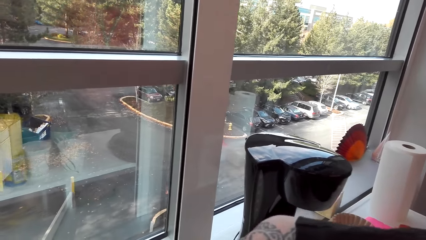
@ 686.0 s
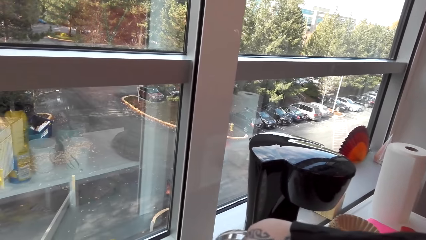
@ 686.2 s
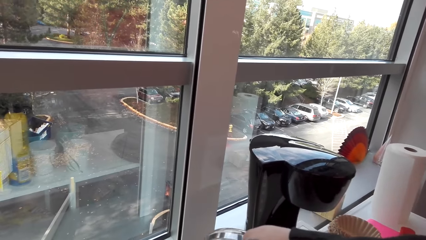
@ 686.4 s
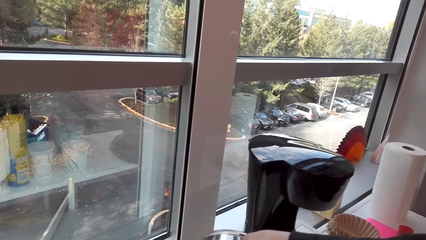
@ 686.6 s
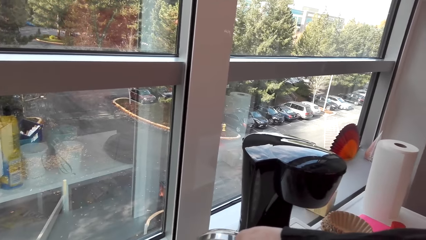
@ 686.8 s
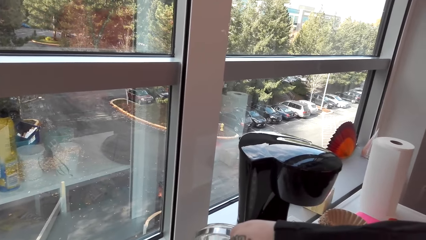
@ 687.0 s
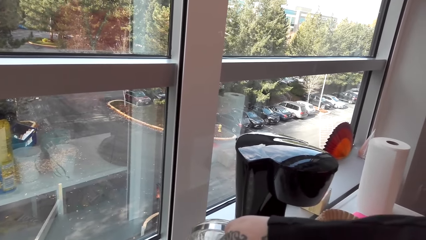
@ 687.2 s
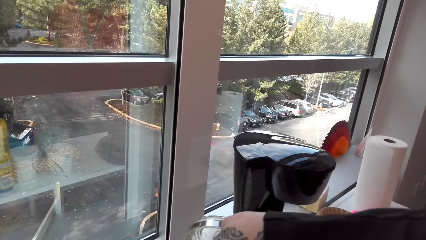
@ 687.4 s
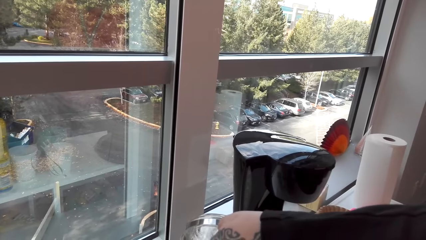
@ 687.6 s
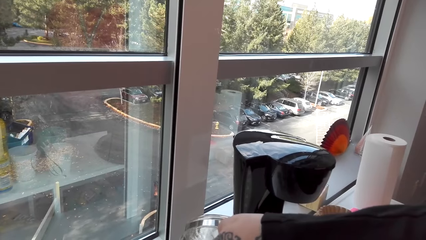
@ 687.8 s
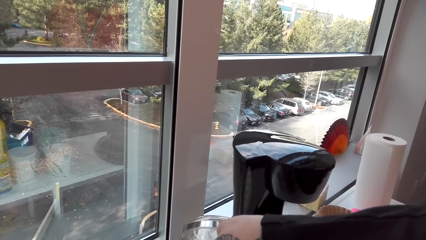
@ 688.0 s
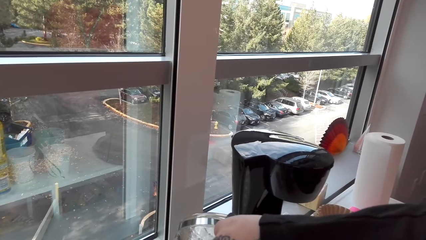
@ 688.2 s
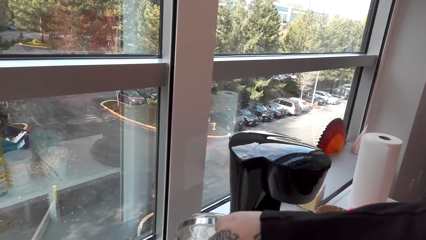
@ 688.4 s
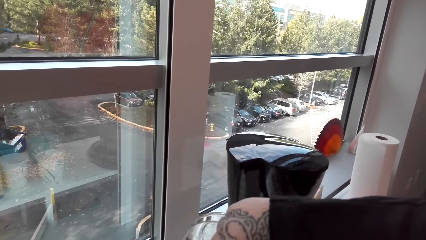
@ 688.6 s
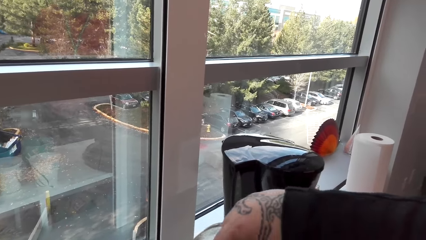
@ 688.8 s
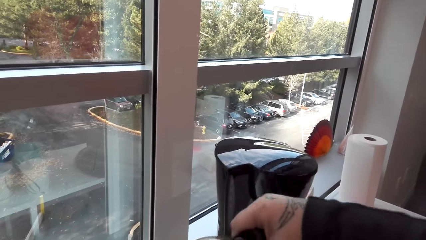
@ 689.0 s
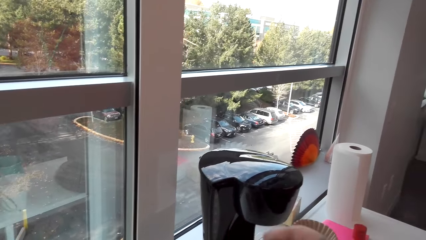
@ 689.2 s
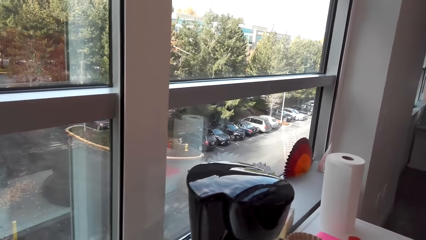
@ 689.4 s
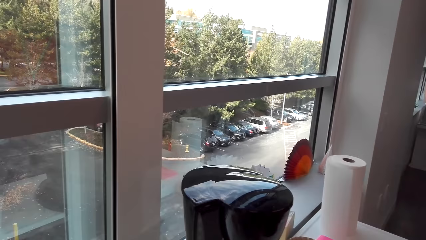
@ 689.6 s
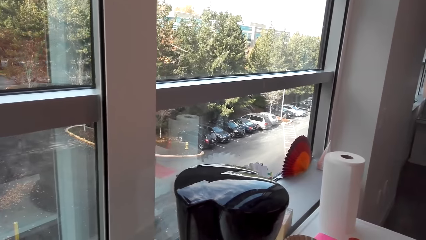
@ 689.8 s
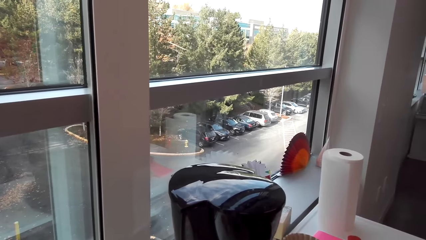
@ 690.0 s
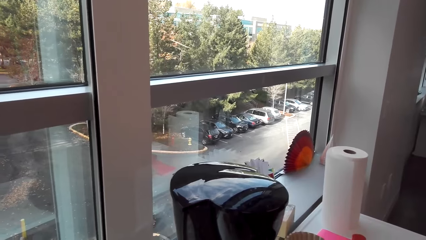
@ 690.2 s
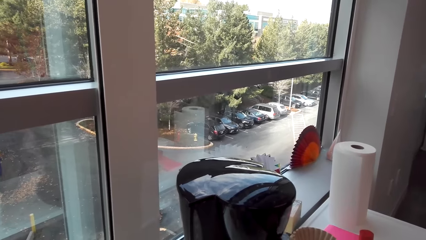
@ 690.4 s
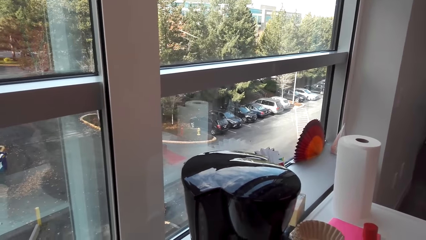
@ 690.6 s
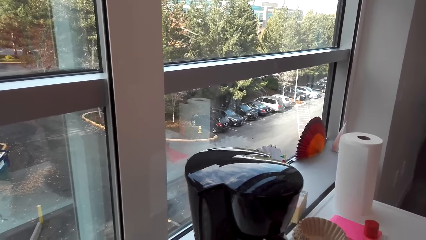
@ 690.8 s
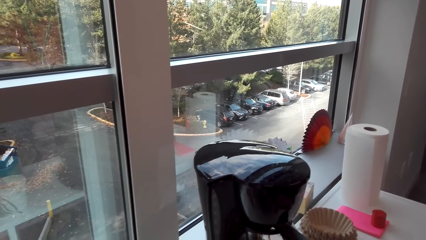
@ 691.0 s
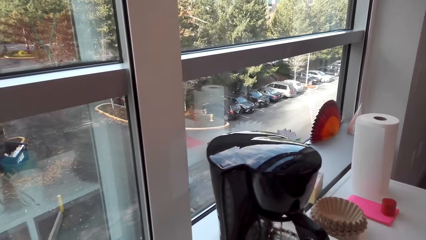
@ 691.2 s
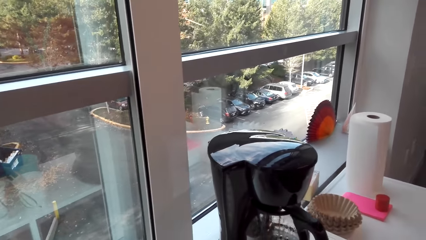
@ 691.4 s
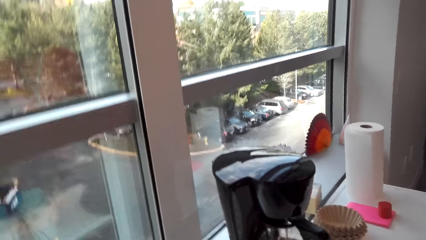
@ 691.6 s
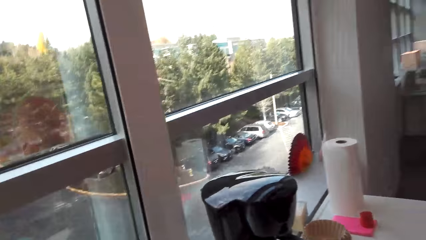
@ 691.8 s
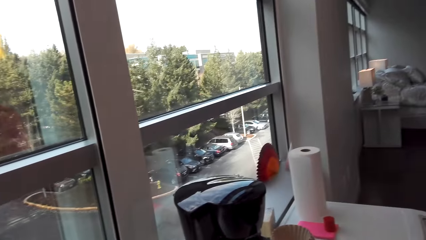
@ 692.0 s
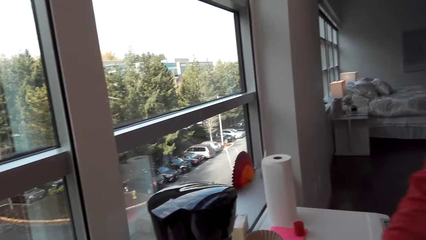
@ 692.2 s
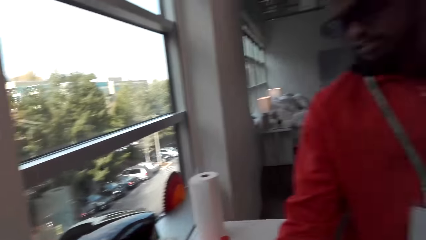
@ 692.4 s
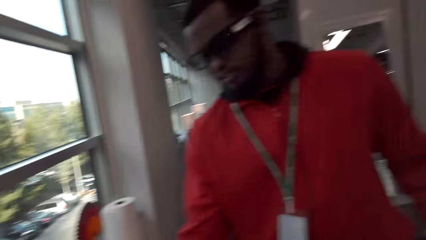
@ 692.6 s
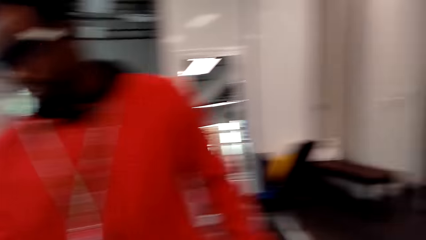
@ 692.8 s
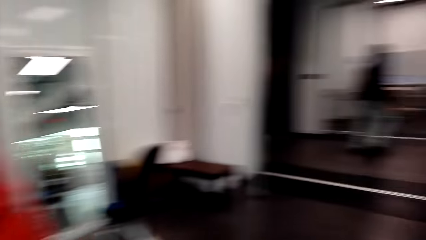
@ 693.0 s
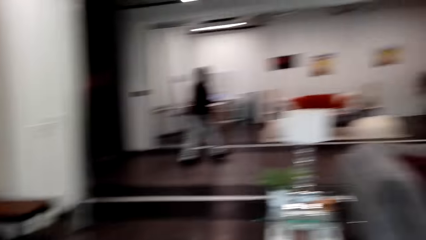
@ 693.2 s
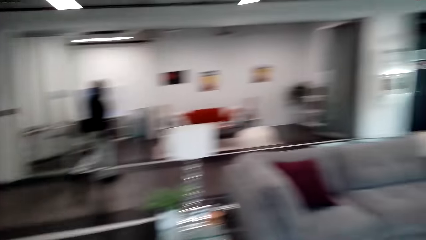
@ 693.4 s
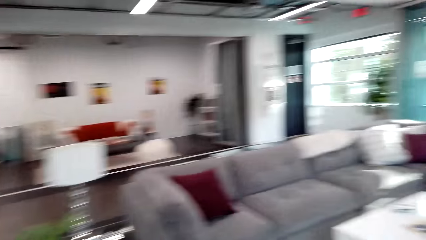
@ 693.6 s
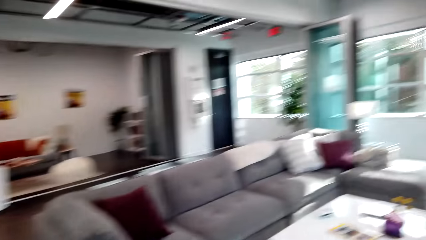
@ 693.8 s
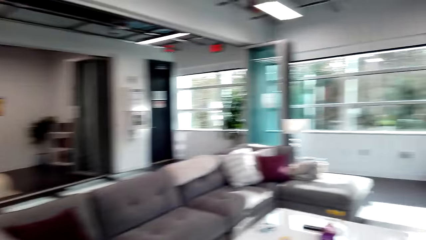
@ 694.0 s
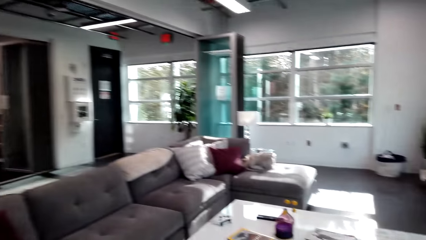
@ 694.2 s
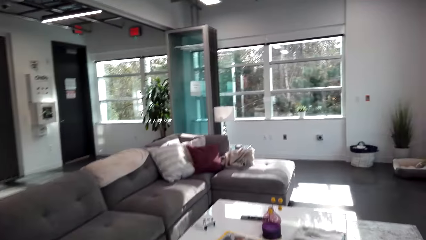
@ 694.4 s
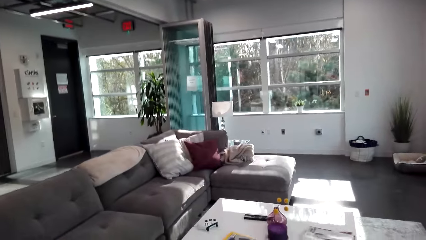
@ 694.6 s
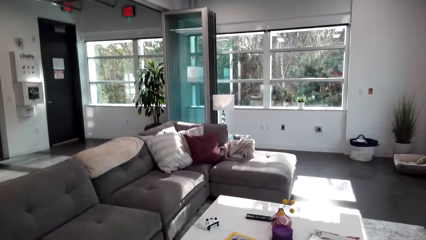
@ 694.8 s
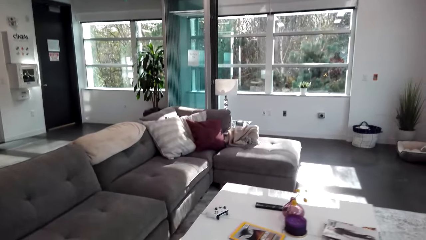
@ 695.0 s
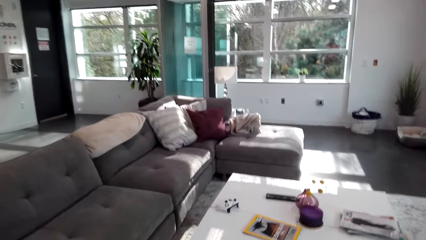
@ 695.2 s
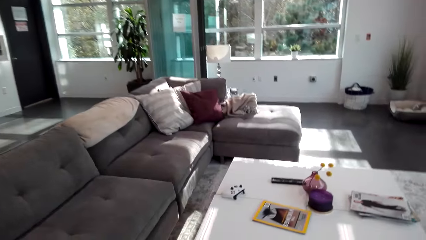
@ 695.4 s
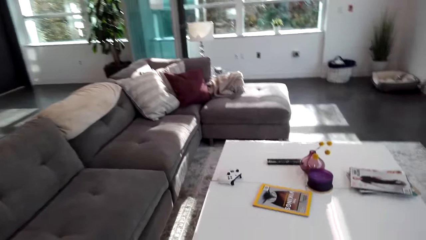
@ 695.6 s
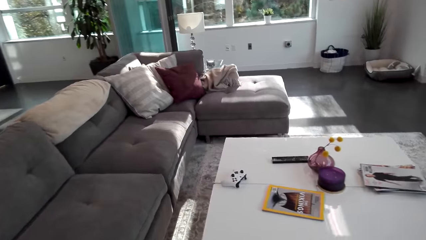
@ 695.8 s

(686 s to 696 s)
The camera wearer puts the jug in the coffee maker. They talk. The man talks. The camera wearer walks to the couch.

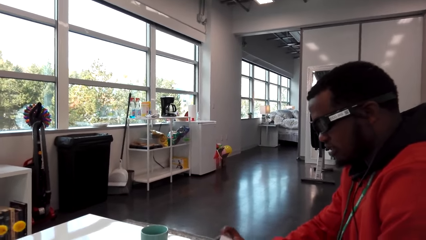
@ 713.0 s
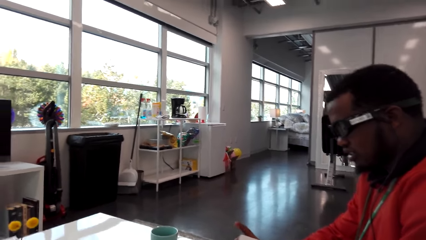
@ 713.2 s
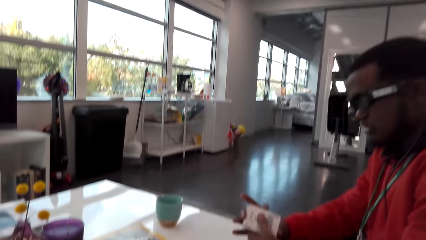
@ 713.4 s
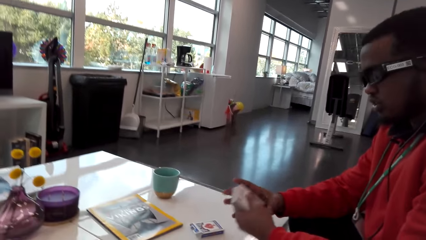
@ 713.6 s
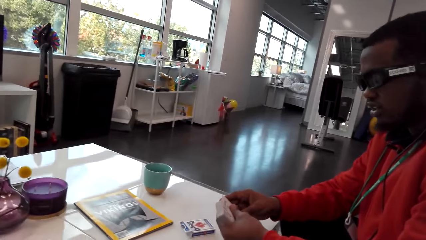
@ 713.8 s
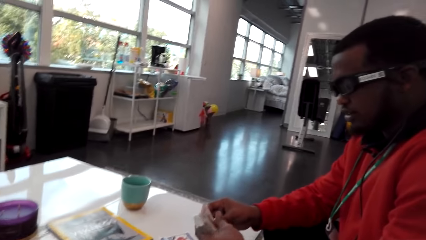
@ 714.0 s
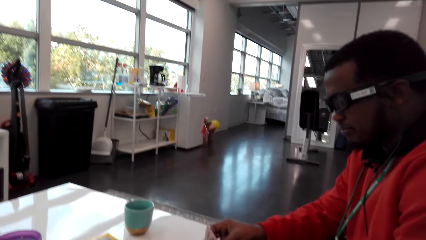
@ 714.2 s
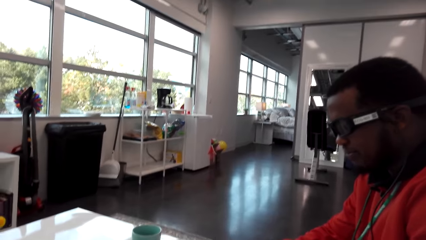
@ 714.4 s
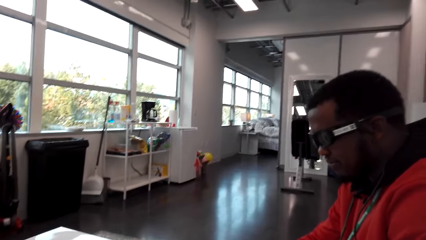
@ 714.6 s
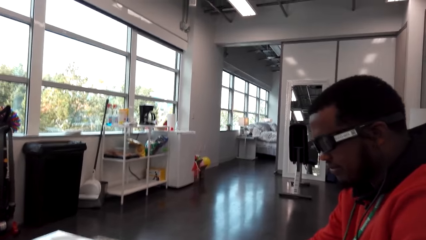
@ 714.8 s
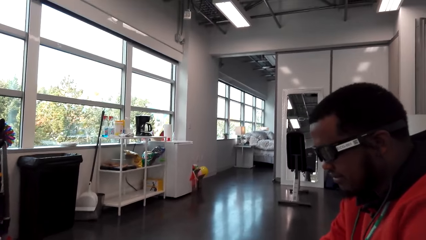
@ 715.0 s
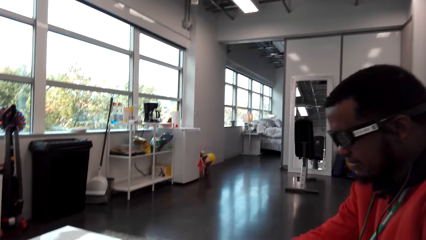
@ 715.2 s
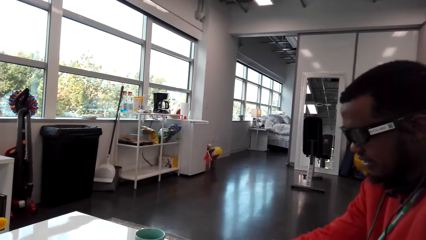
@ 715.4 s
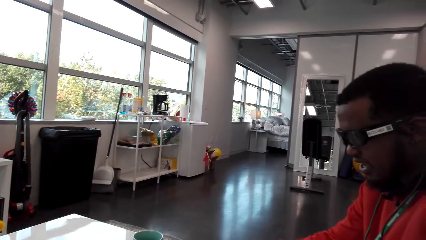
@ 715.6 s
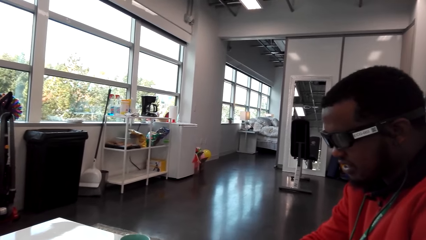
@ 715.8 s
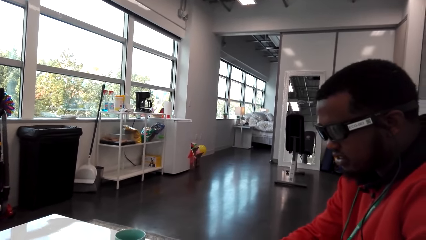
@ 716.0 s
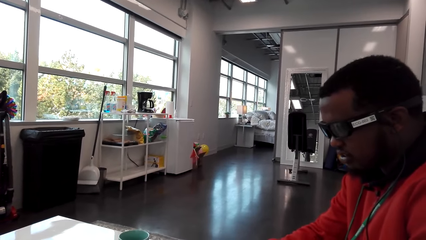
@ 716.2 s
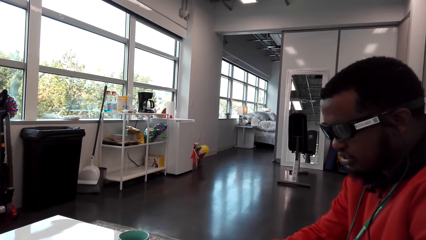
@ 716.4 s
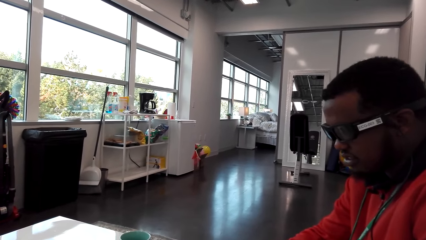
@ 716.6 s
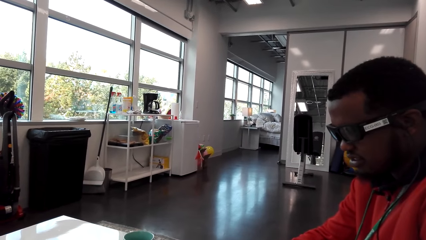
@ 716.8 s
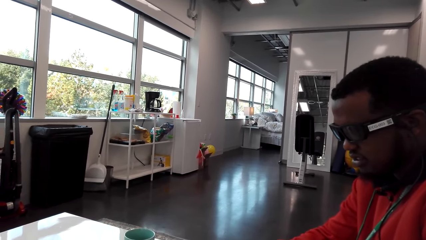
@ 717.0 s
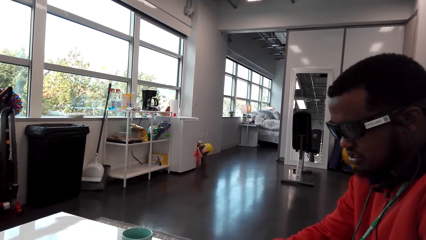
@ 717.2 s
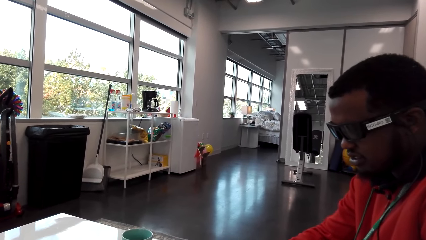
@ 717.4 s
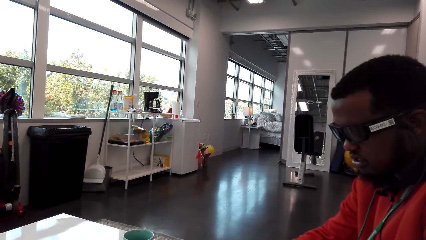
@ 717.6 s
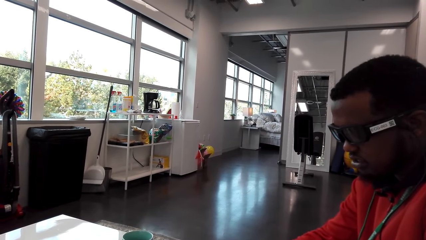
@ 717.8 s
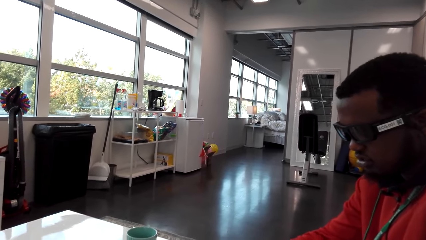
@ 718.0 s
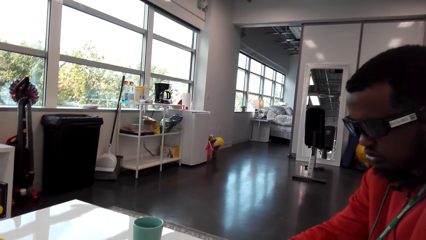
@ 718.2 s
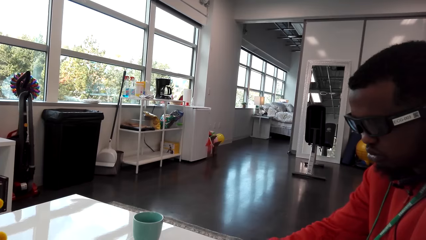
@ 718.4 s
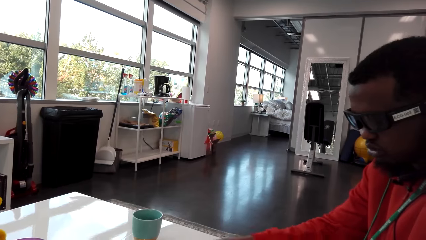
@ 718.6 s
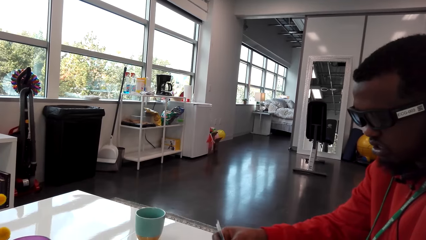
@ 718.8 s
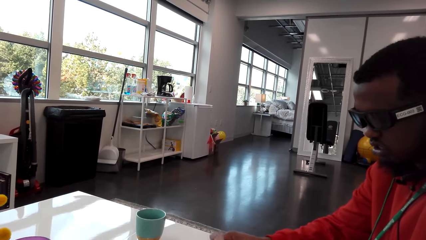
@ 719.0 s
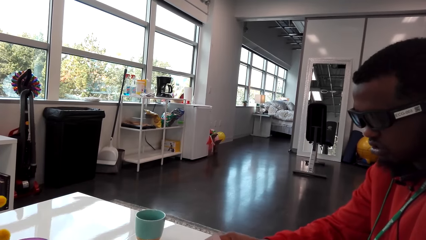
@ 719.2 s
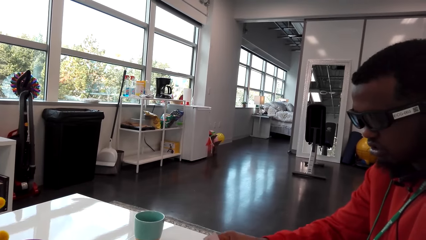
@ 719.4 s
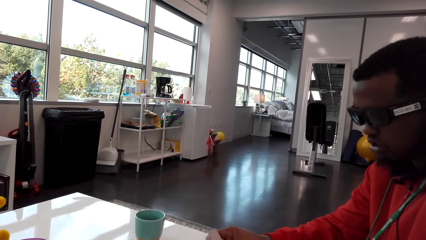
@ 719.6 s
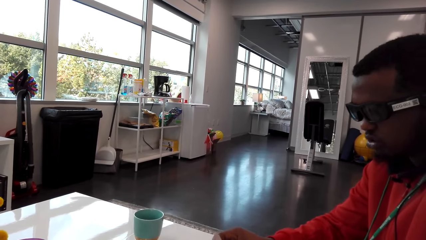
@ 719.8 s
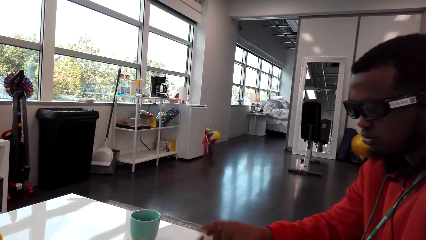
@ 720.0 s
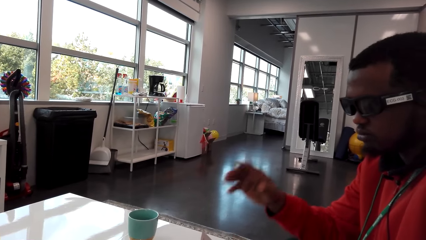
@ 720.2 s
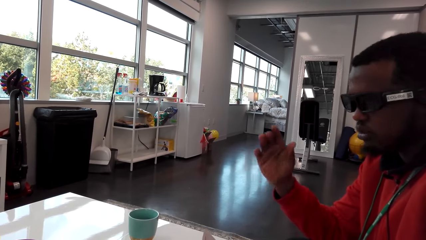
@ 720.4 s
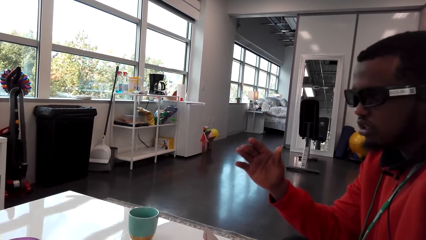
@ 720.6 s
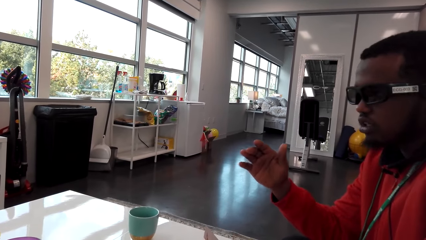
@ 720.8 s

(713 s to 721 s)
The man talks.
